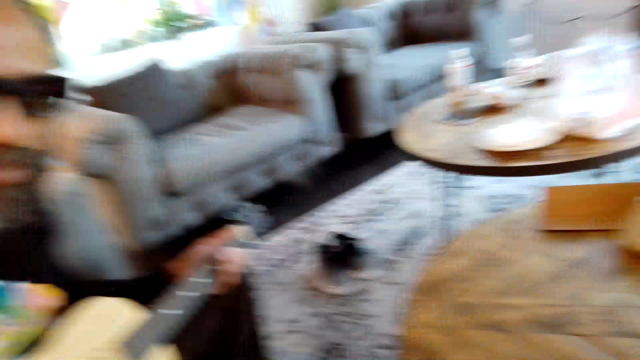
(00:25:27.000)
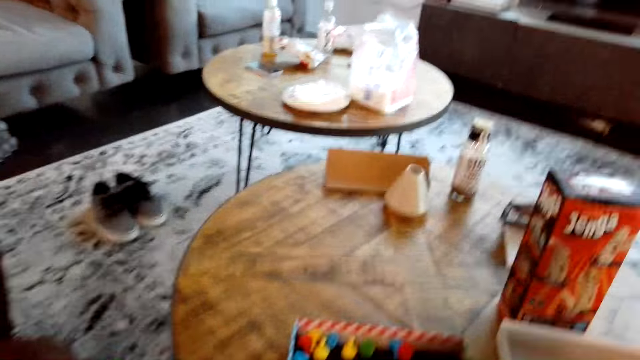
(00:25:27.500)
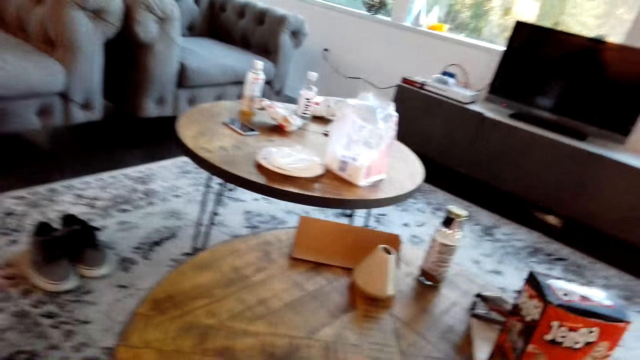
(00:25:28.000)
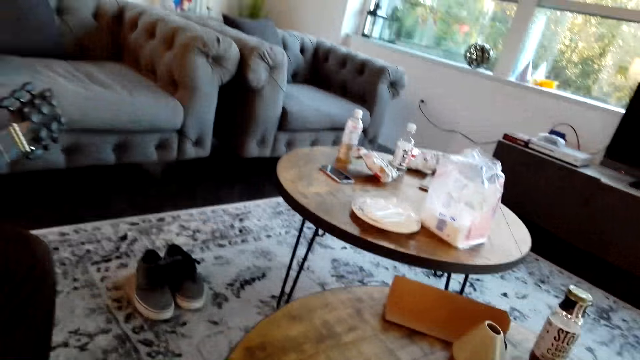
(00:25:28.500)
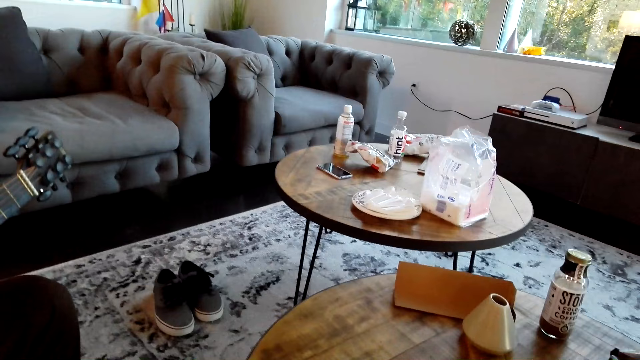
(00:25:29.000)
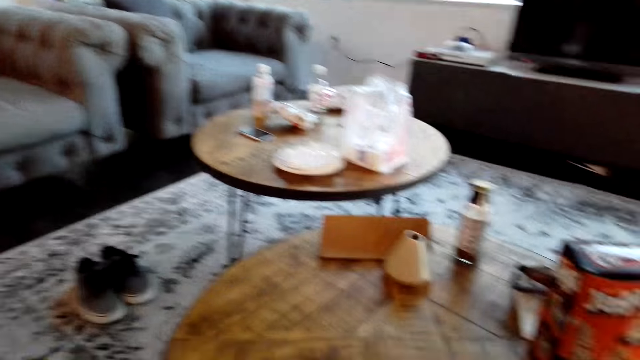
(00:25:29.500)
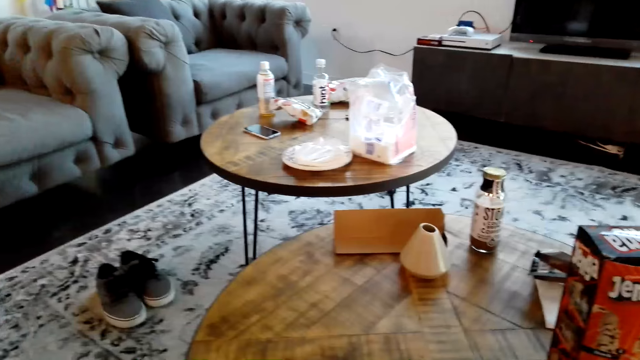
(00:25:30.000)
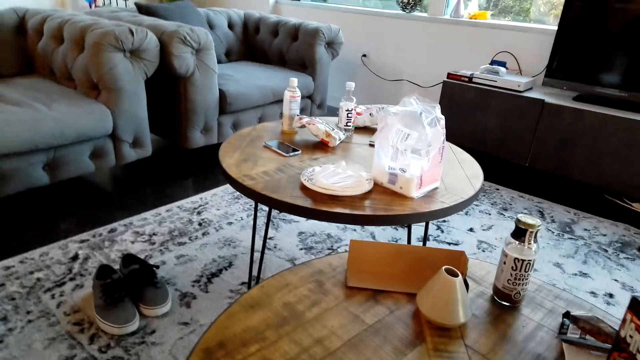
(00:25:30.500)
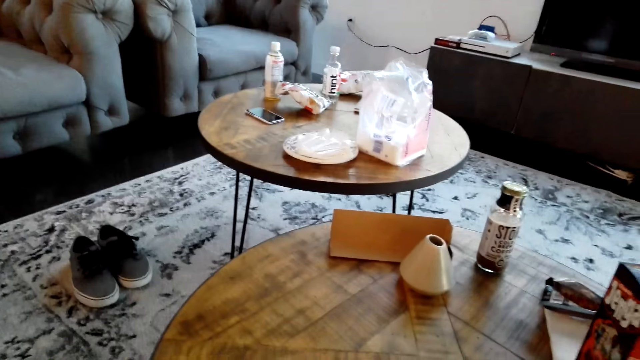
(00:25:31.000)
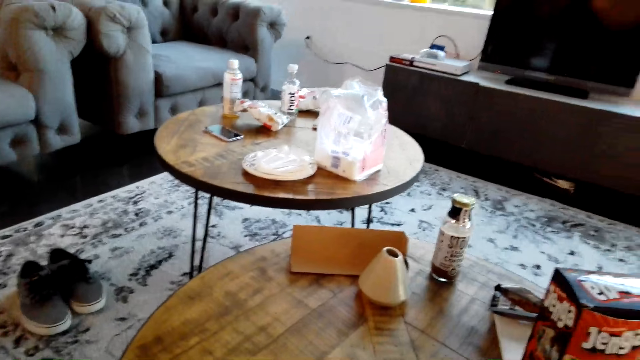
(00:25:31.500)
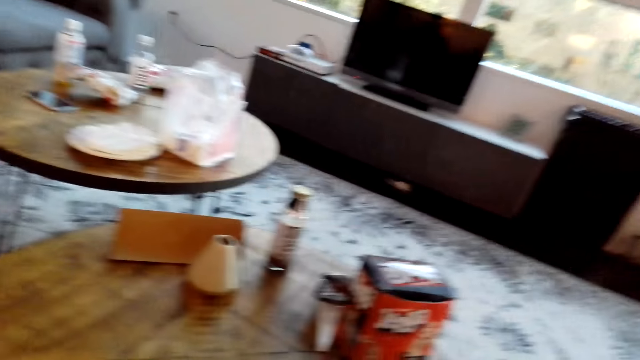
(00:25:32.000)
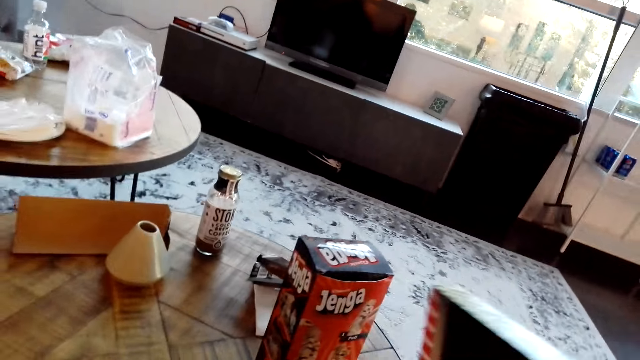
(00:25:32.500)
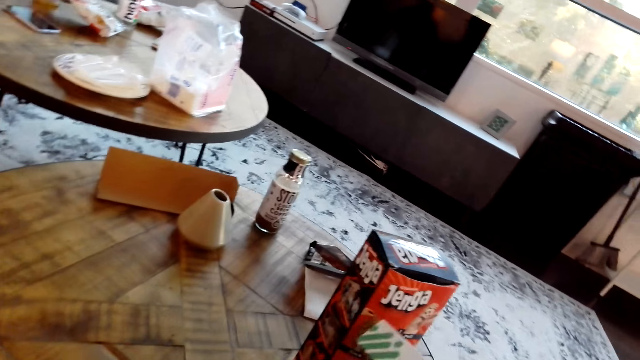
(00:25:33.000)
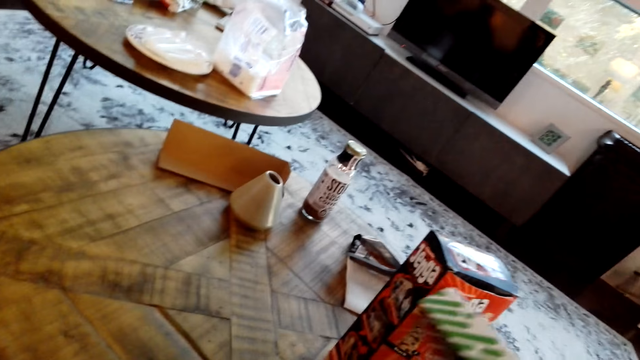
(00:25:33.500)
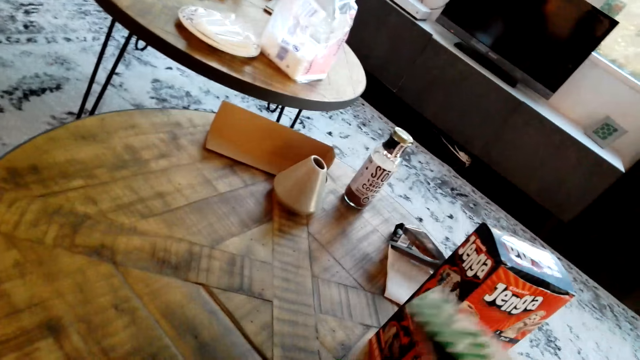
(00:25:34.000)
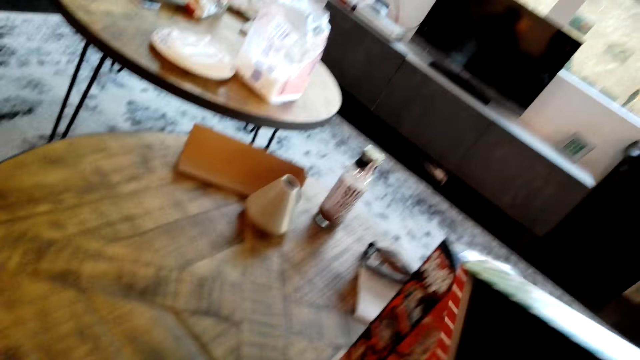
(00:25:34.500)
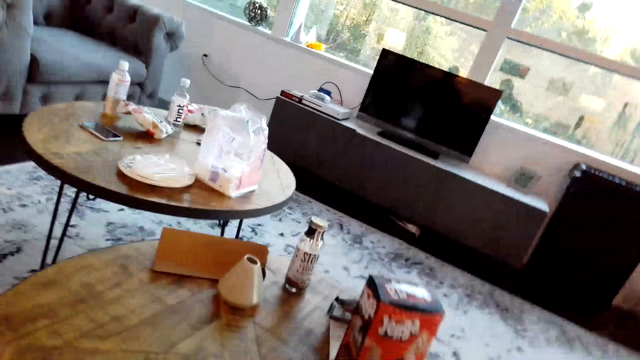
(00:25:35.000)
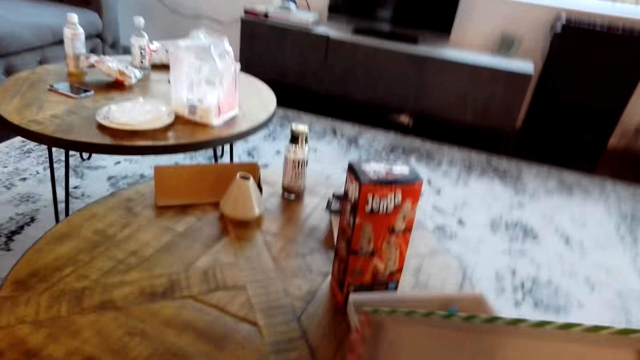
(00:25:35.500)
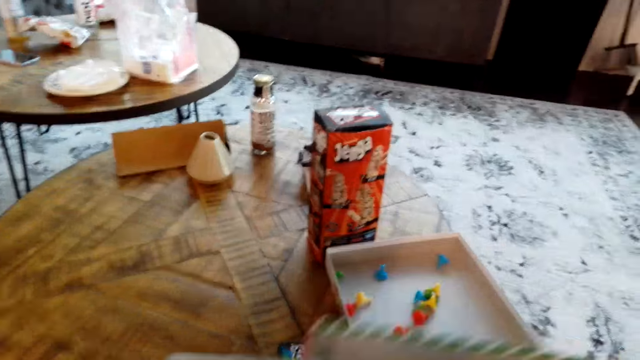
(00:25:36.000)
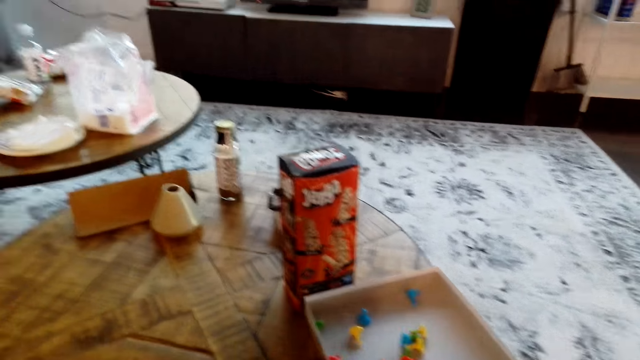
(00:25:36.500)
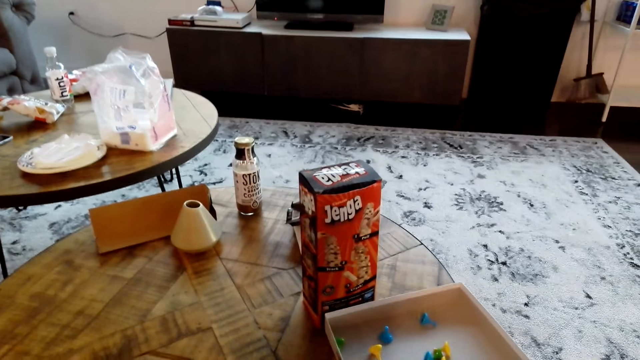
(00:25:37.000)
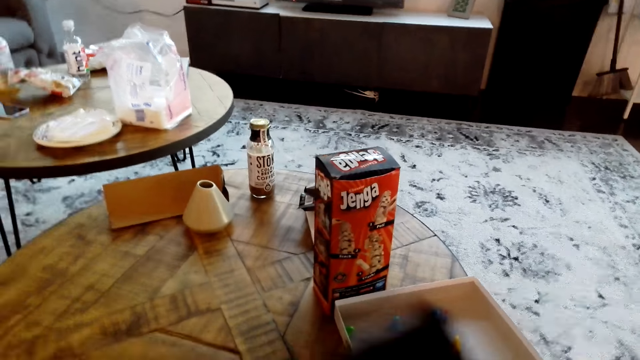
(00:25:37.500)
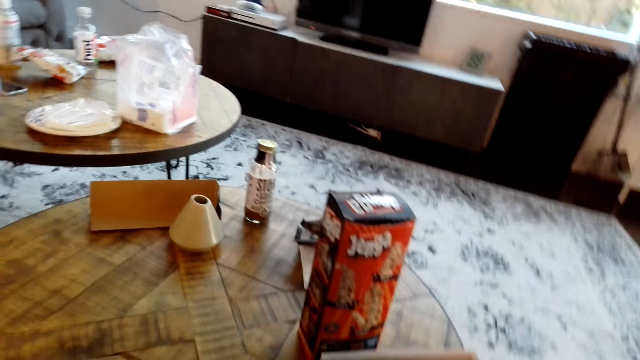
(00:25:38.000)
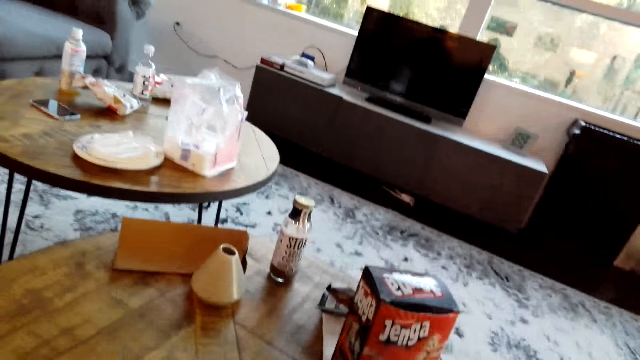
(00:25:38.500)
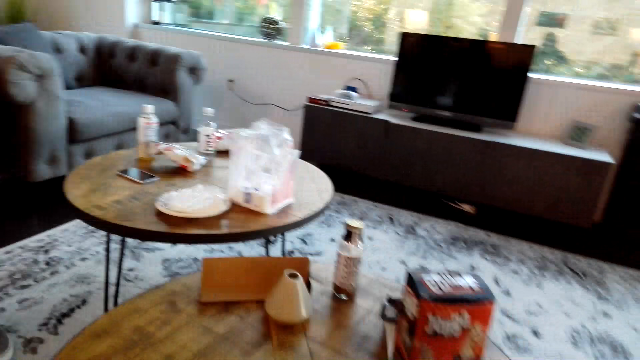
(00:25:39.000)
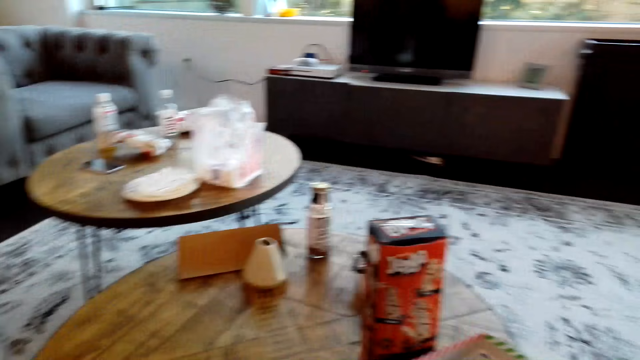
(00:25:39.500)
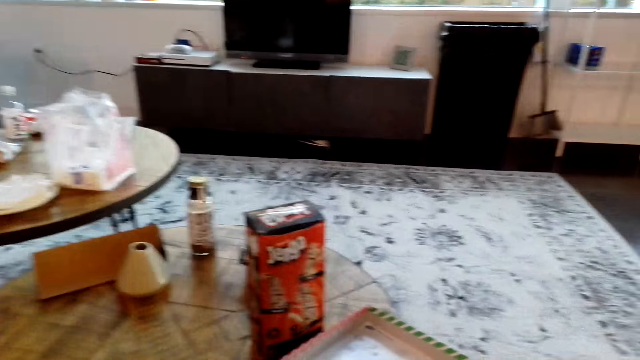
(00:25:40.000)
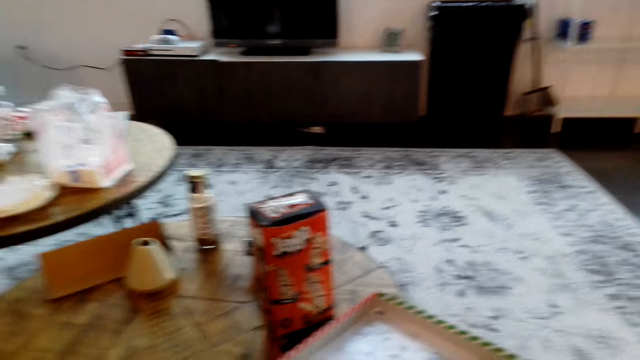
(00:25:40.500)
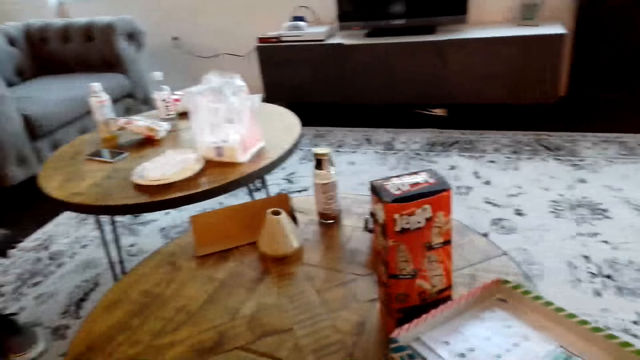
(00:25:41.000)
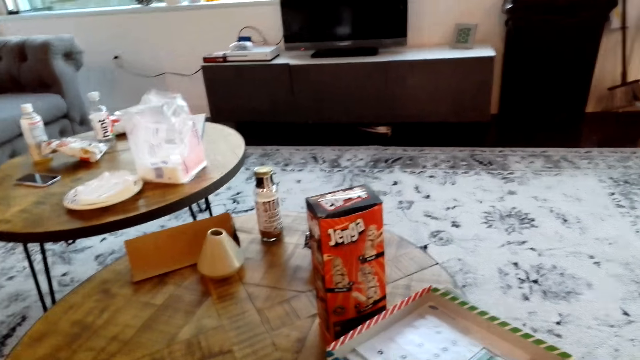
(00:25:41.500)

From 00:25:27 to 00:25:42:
A man holds a guitar. The camera wearer moves a box lid. They shake something. They look around. They move the box lid. They look around.

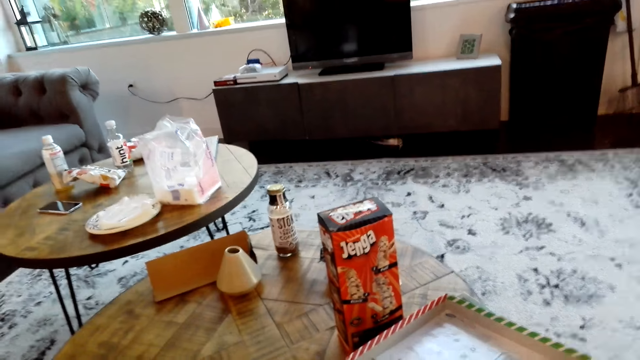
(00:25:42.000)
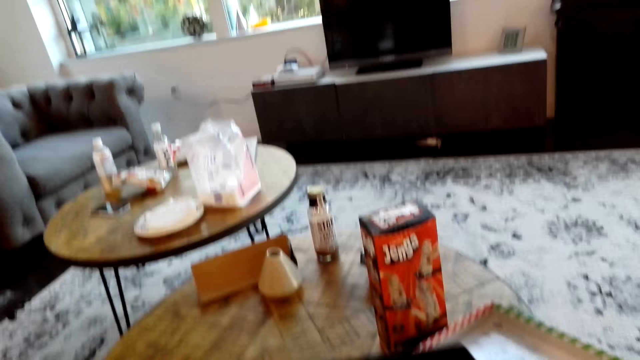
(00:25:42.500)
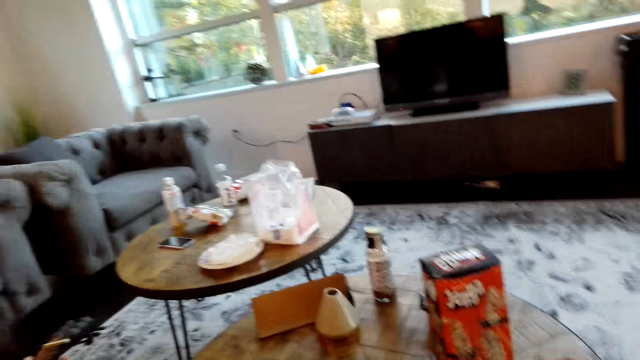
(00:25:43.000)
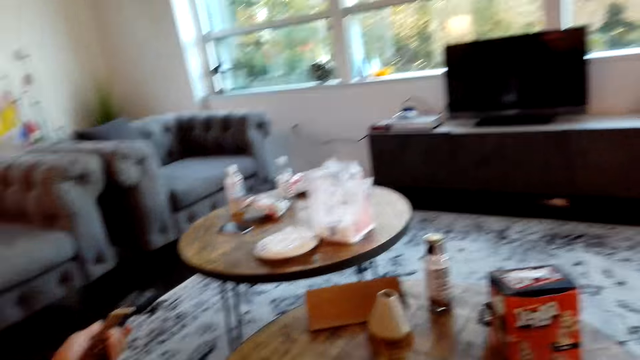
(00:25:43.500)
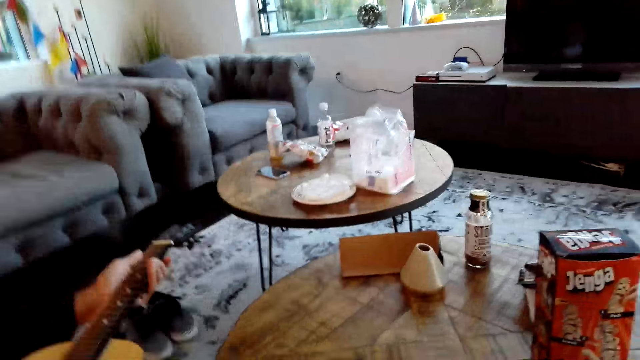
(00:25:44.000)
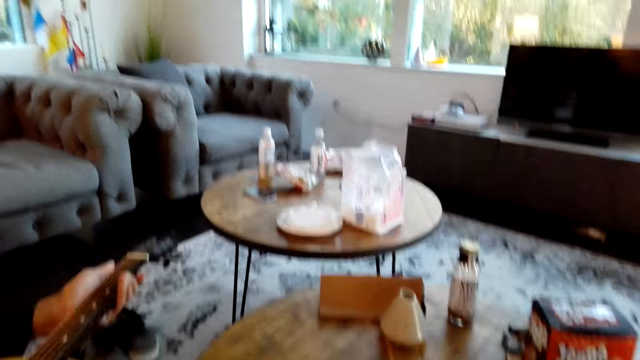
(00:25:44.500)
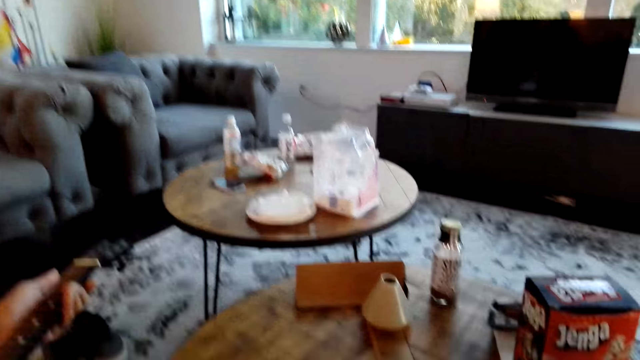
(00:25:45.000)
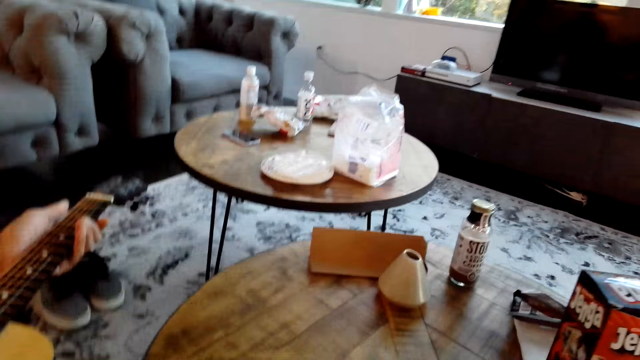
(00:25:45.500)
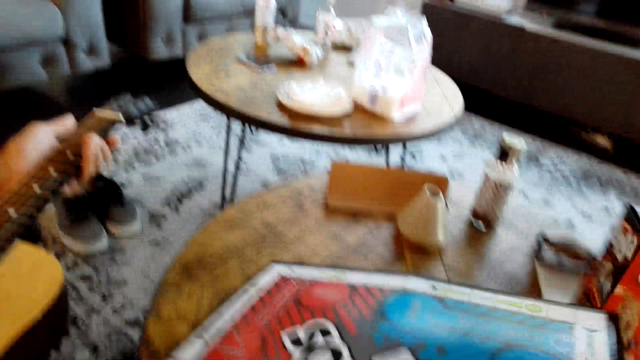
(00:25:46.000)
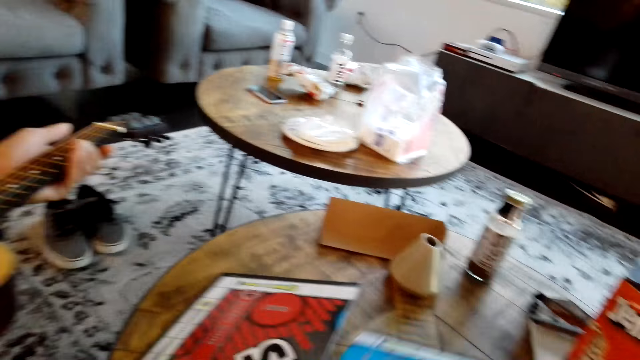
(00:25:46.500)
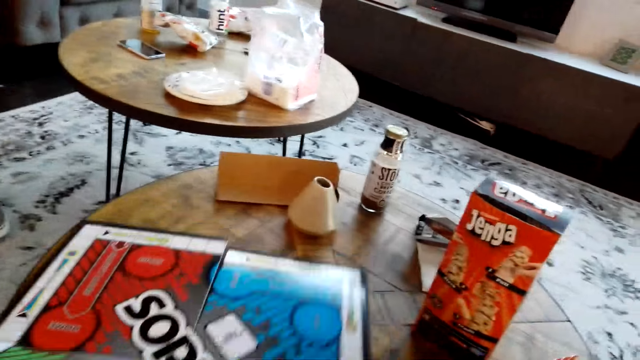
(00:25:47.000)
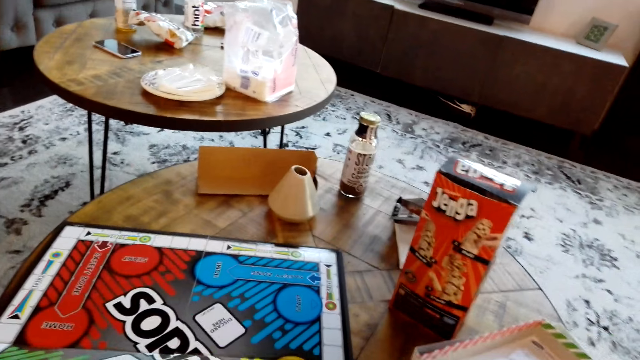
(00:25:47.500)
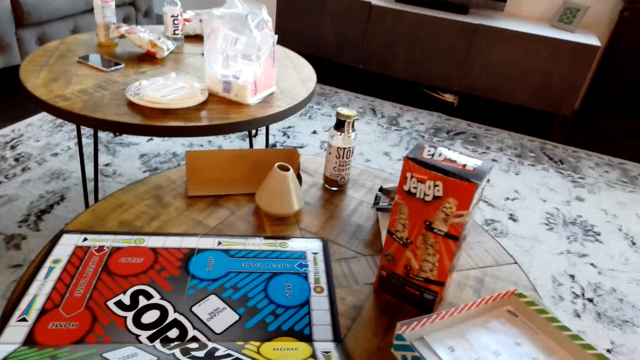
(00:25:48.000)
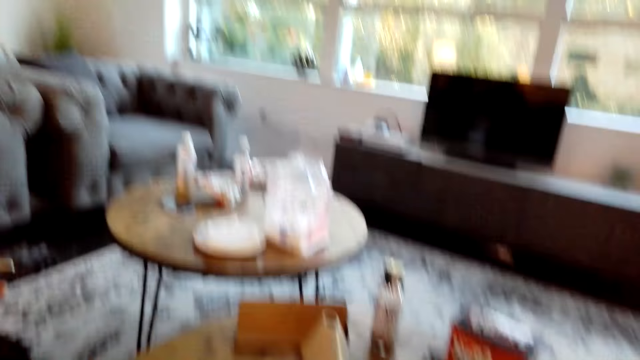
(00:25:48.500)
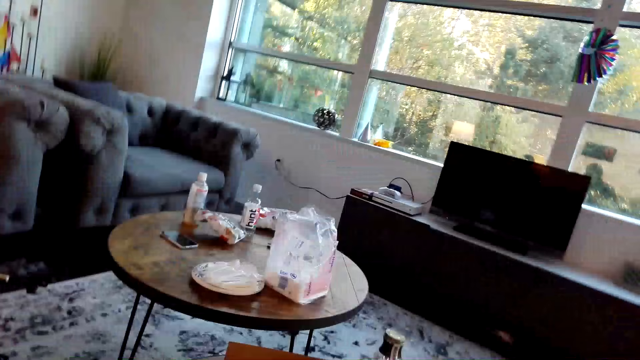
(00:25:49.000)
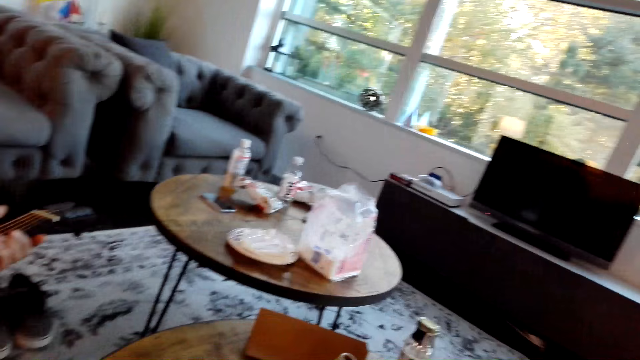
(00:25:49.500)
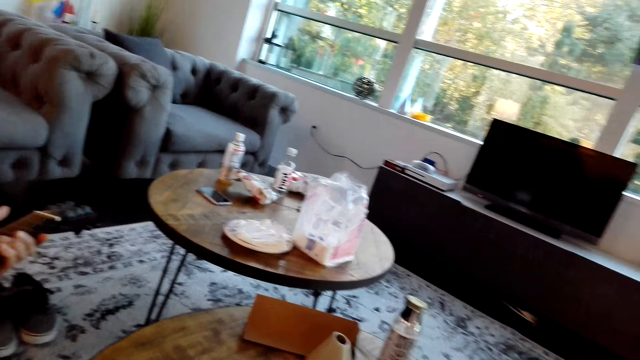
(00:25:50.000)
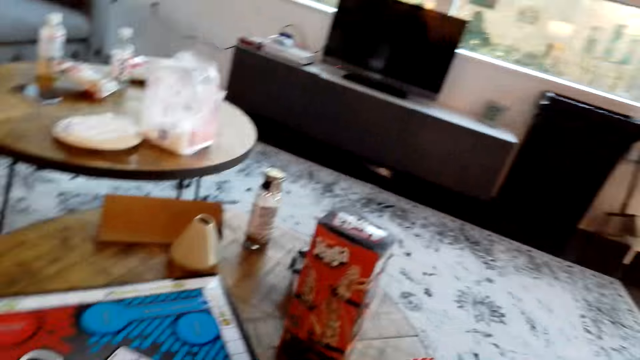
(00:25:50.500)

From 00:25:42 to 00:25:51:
A man holds a guitar. The camera wearer moves a paper on the table. They look around. They place something on the table. The man plays the guitar.
